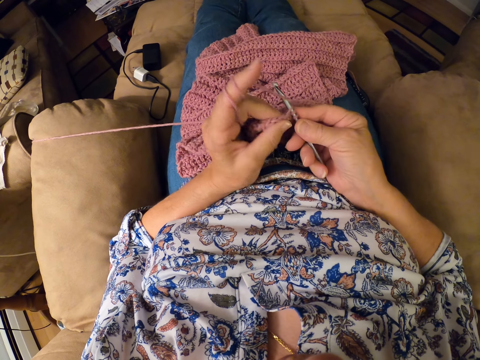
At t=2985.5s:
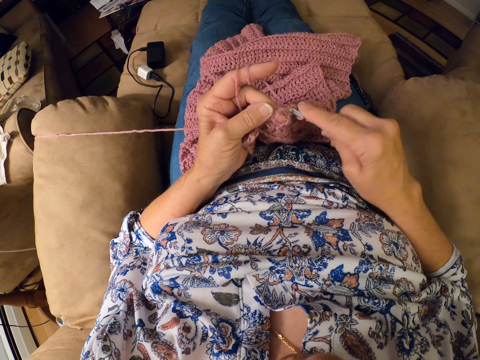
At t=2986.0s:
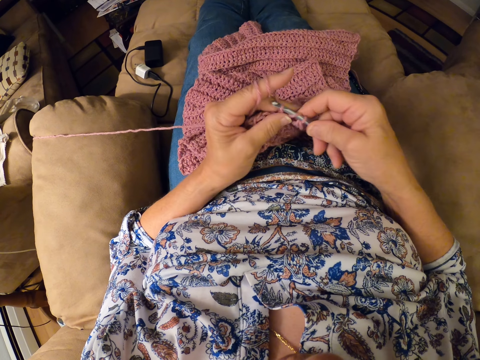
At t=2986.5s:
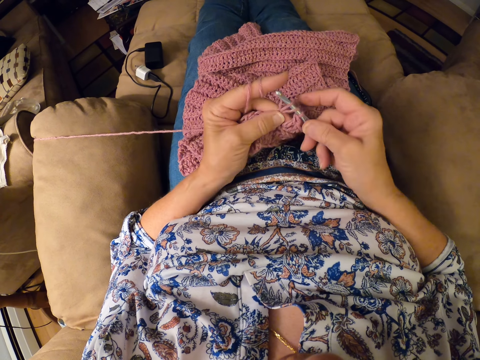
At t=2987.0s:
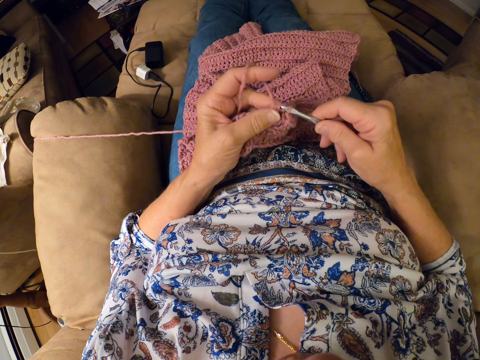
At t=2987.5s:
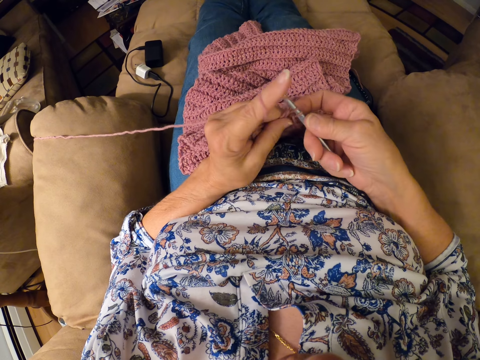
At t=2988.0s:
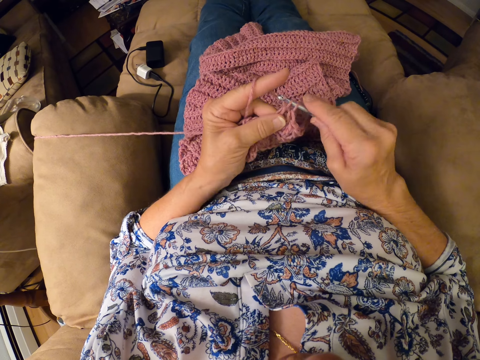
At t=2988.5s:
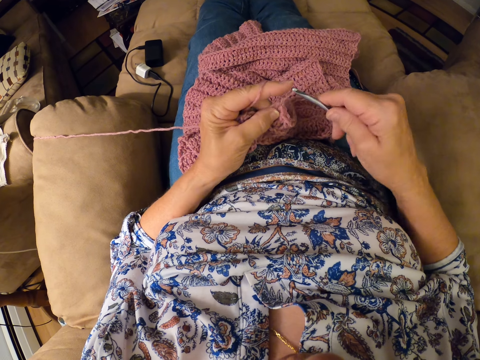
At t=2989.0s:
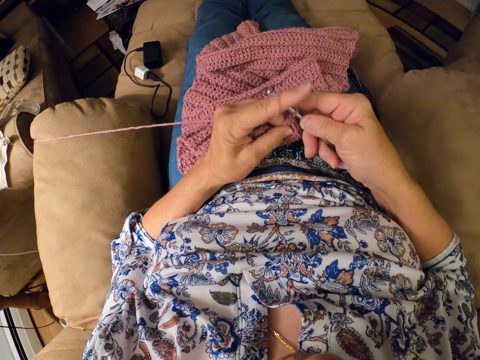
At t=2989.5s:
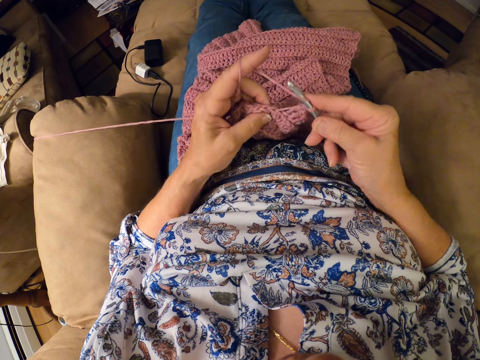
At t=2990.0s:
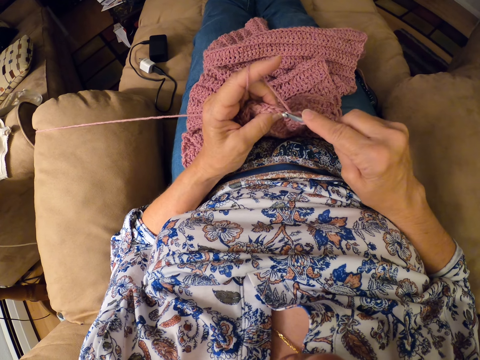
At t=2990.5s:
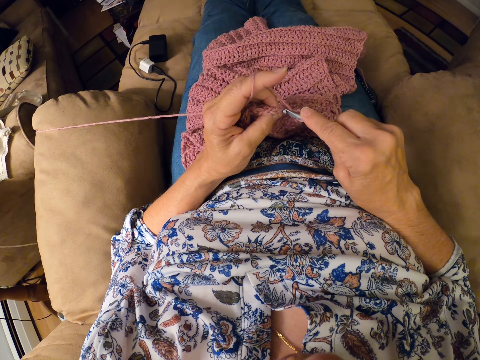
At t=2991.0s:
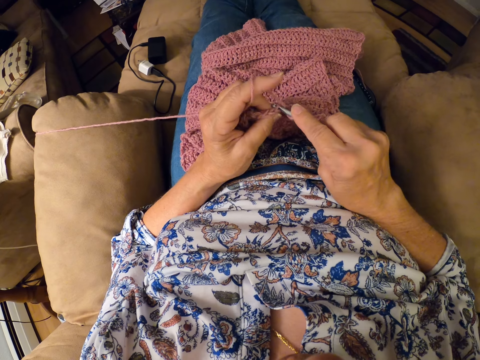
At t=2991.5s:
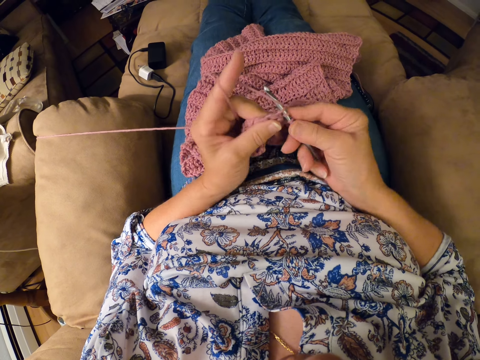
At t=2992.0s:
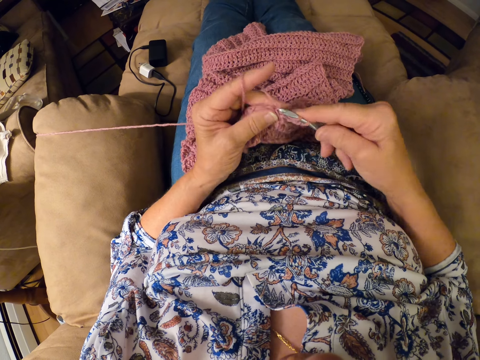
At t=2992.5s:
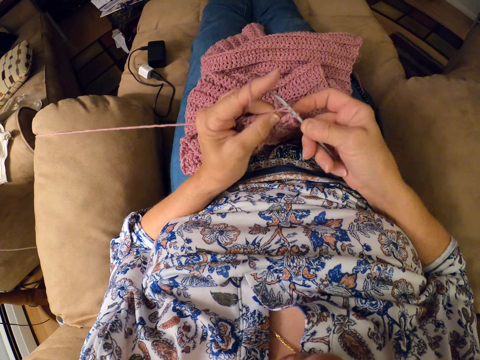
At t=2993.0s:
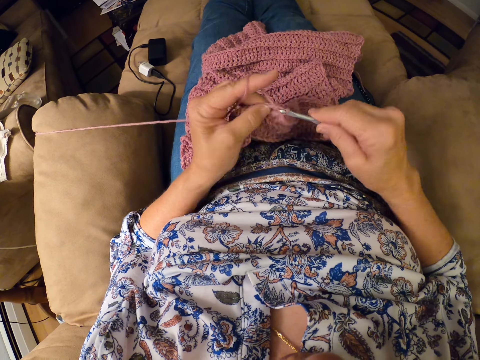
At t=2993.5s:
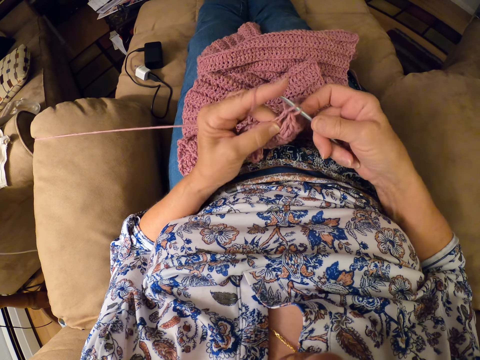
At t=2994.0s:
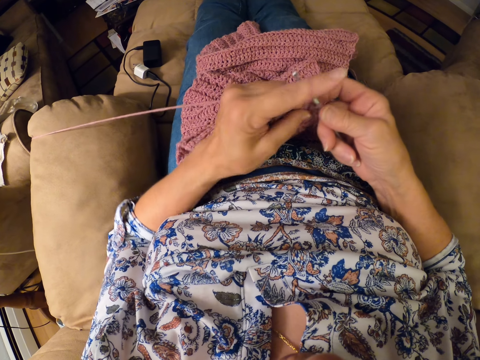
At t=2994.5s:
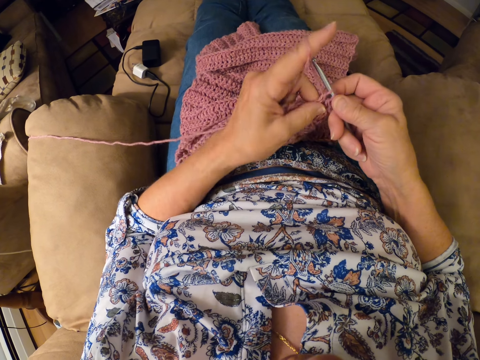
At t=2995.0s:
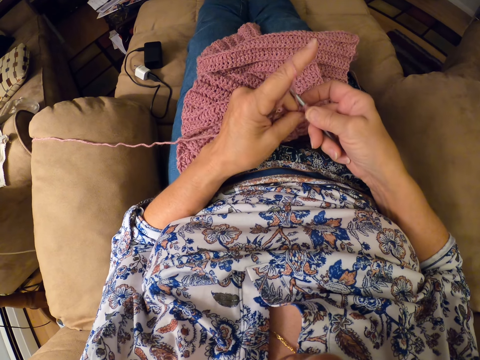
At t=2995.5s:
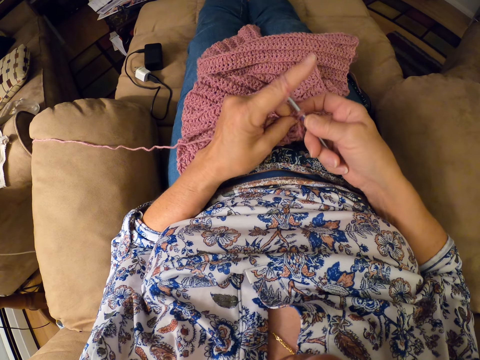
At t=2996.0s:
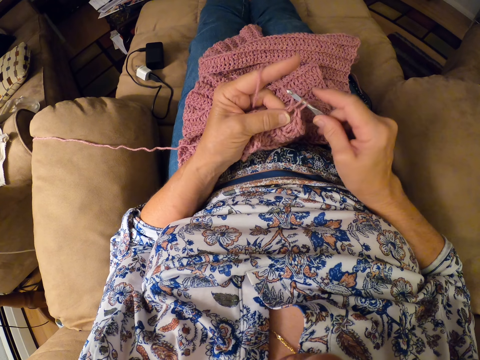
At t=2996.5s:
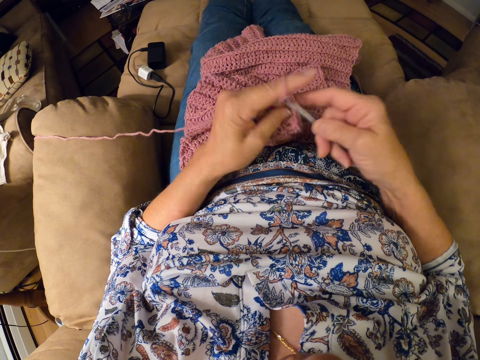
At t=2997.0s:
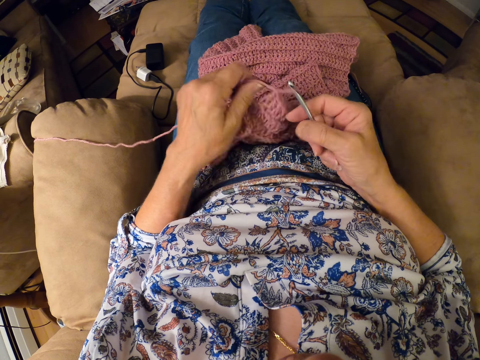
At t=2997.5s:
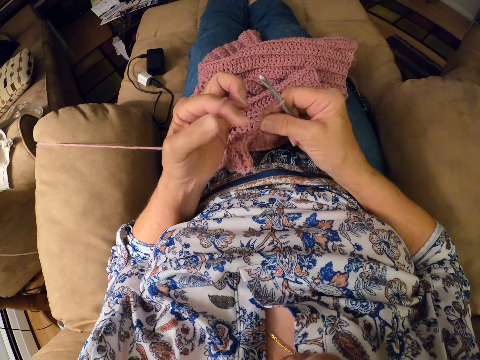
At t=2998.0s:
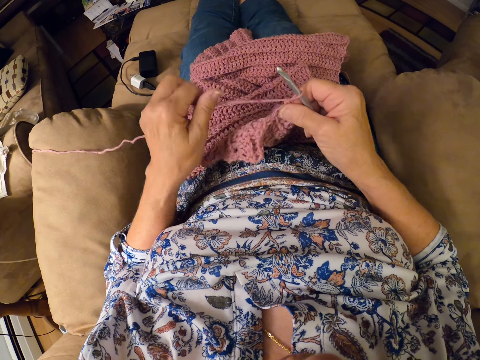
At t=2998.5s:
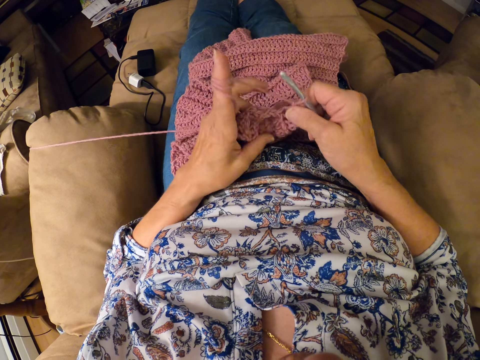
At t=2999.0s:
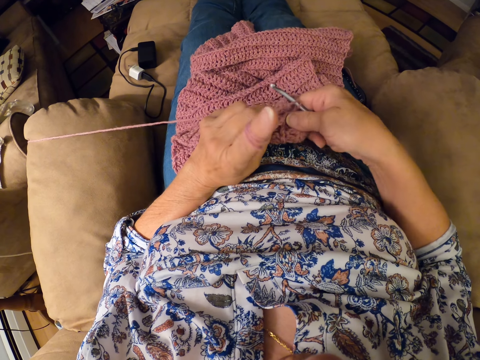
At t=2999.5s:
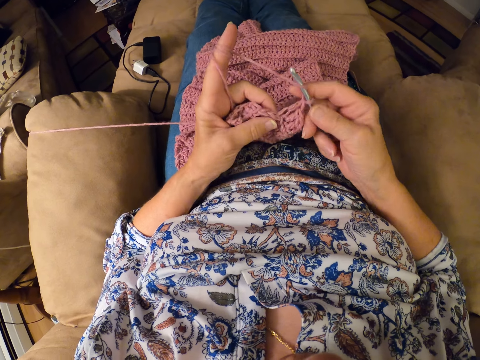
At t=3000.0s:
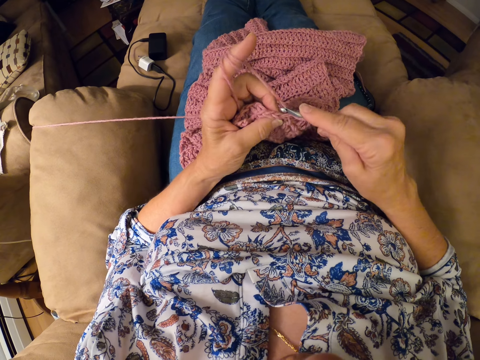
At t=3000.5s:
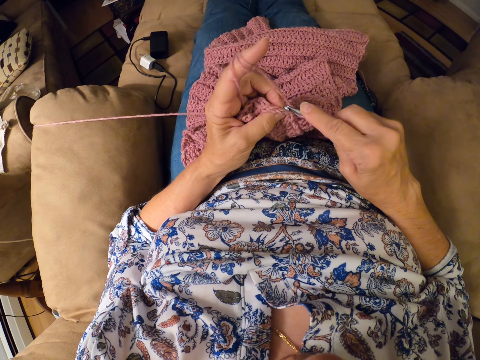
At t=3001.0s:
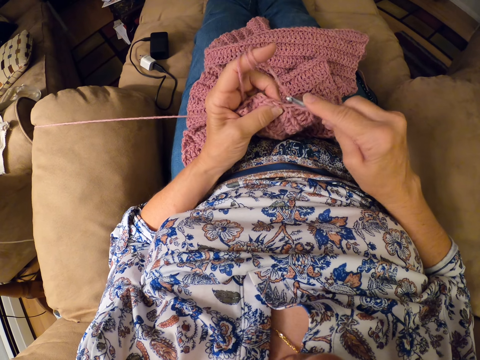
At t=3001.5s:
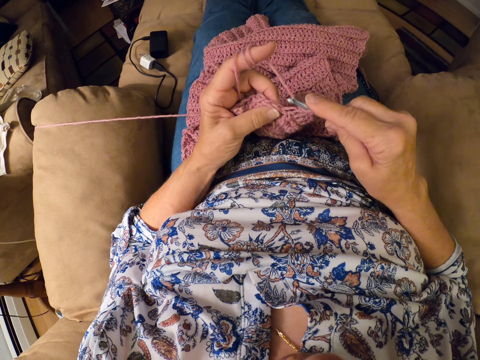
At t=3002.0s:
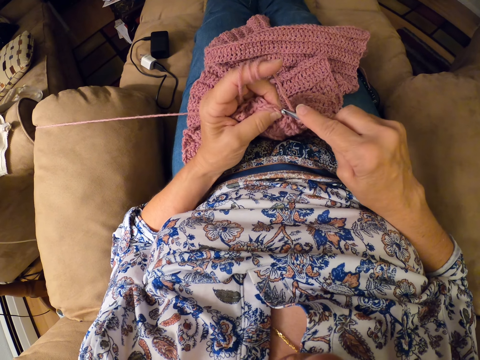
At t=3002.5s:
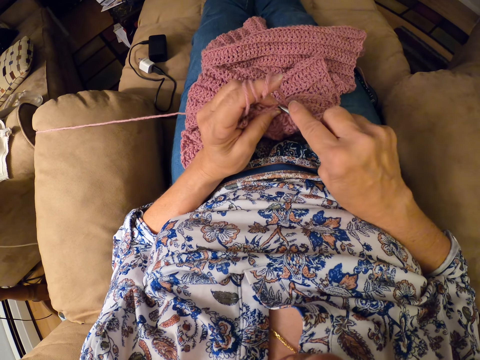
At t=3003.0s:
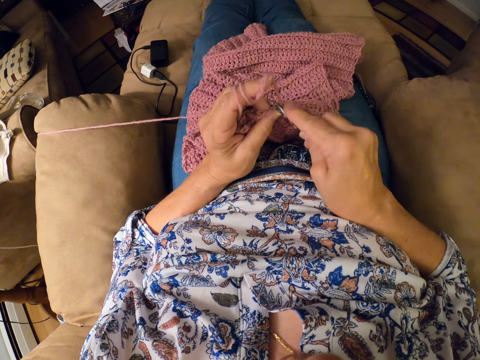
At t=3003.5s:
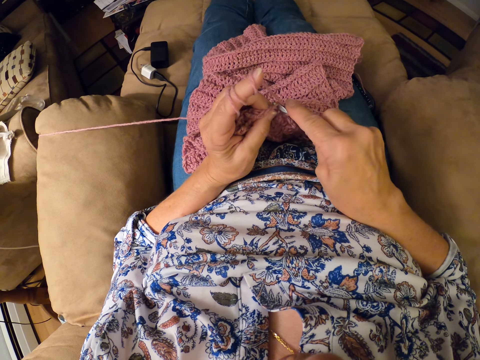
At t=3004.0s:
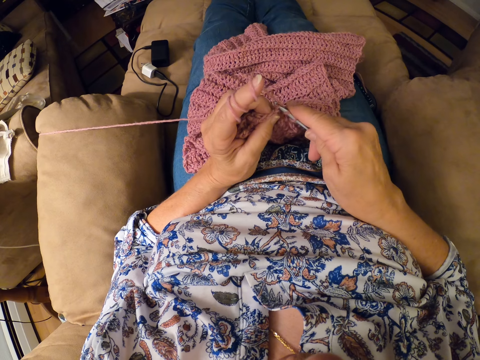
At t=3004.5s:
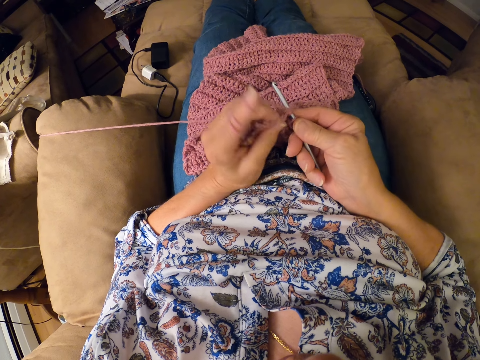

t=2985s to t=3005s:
The camera wearer adjusts the thread. They knit the garment.

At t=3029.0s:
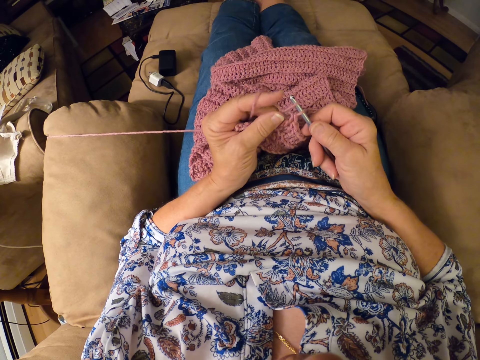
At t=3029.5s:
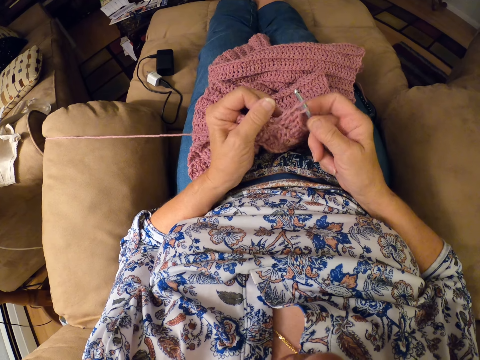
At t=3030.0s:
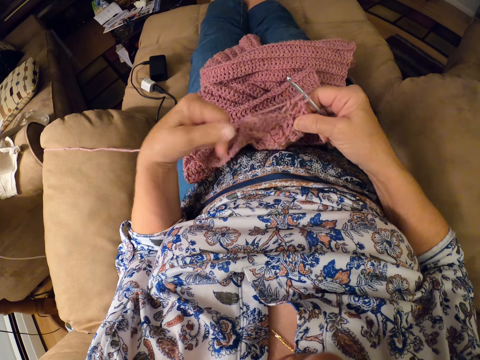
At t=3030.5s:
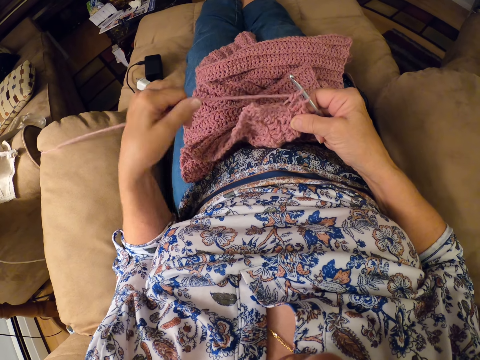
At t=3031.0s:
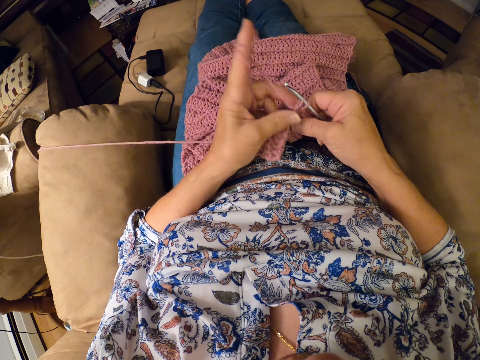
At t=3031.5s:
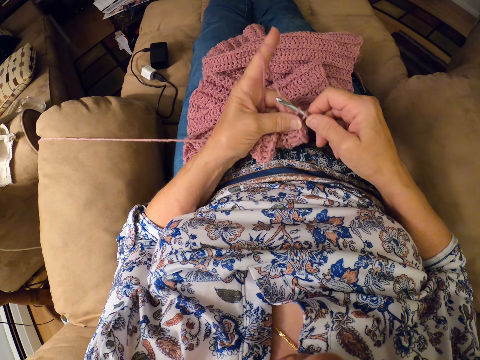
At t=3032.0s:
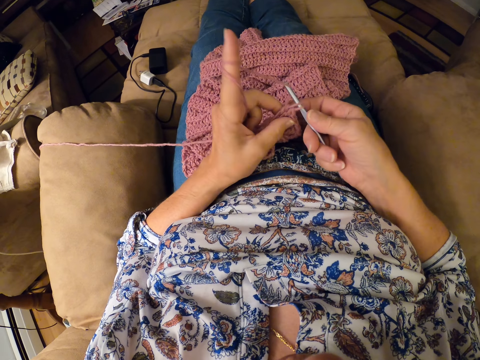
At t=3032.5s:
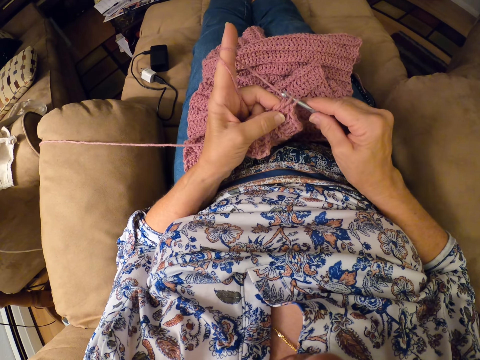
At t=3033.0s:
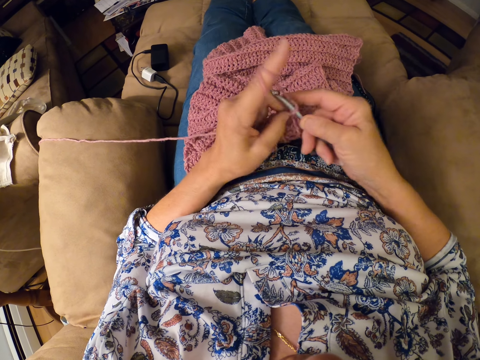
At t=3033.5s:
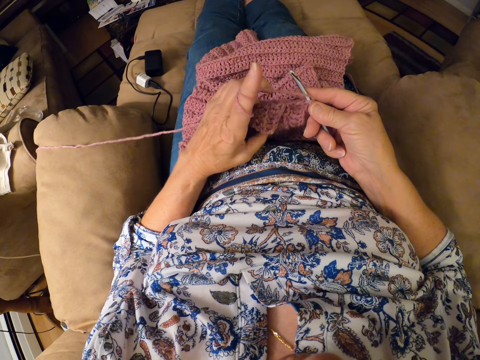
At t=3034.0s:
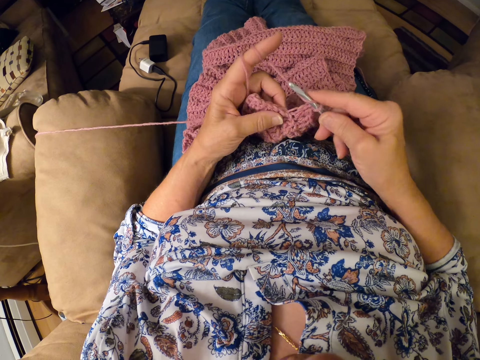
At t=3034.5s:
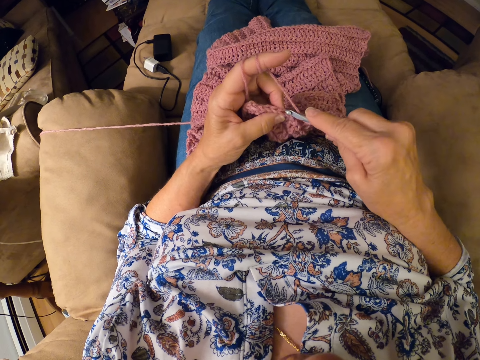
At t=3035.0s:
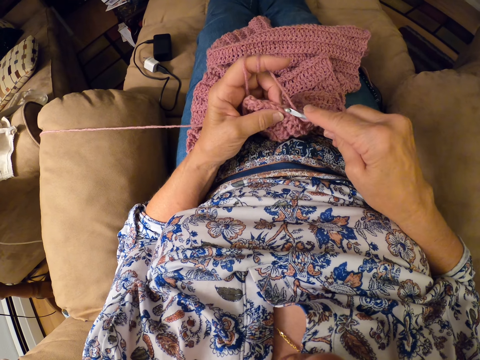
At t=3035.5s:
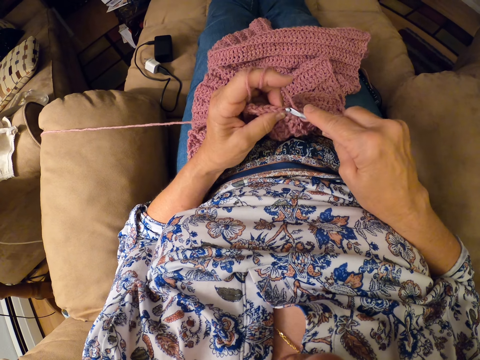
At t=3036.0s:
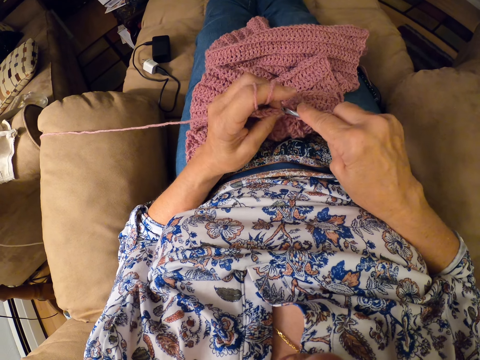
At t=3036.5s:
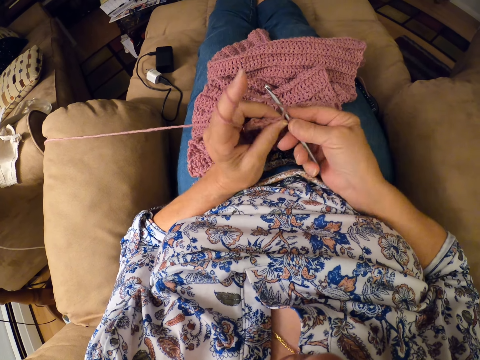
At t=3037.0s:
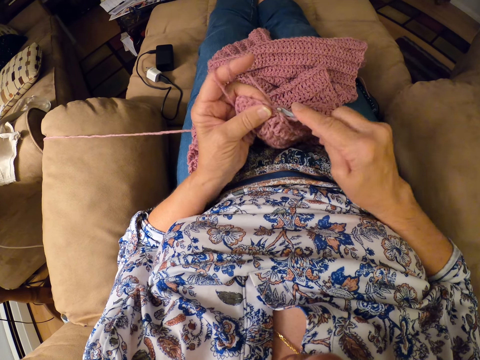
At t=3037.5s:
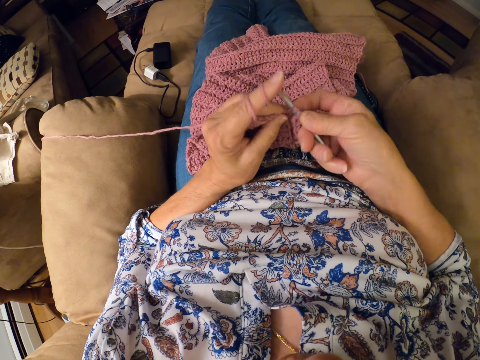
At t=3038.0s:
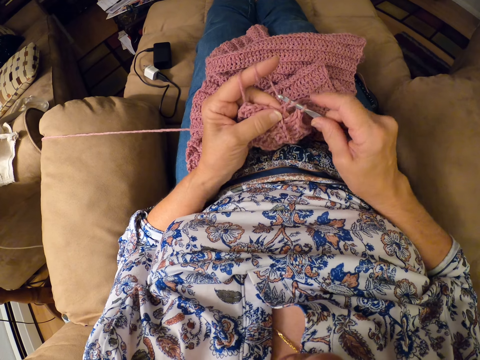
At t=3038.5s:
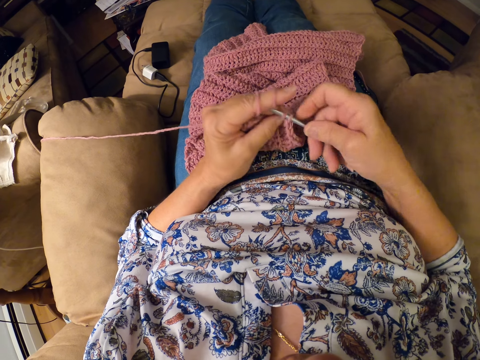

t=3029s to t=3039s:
The camera wearer adjusts the thread. They knit the garment.
